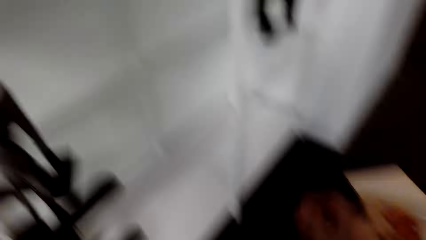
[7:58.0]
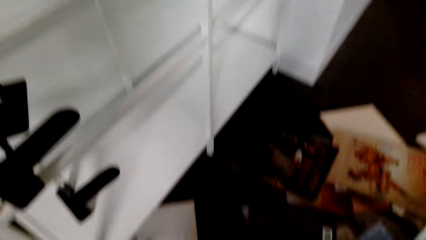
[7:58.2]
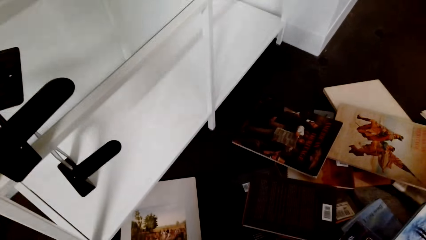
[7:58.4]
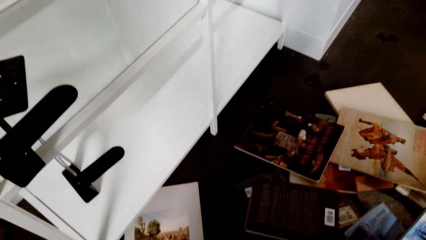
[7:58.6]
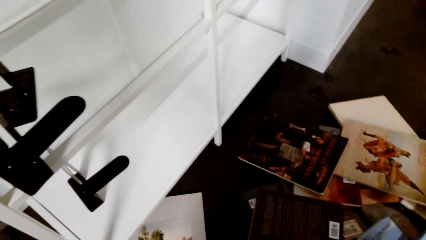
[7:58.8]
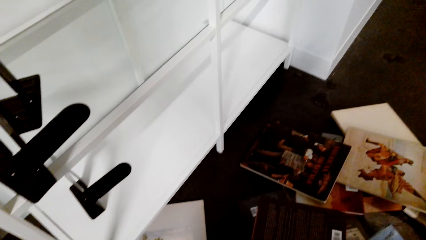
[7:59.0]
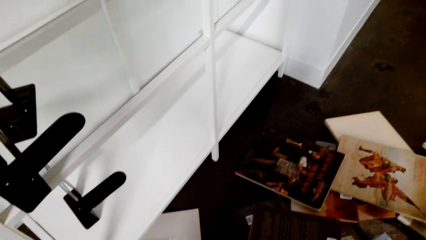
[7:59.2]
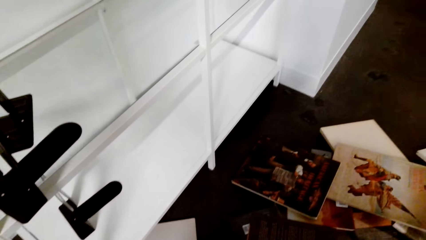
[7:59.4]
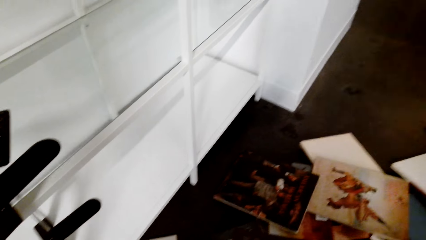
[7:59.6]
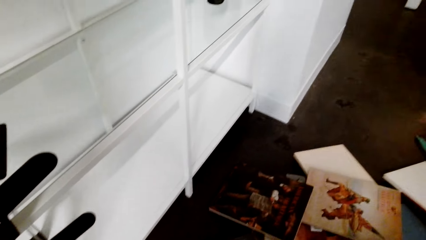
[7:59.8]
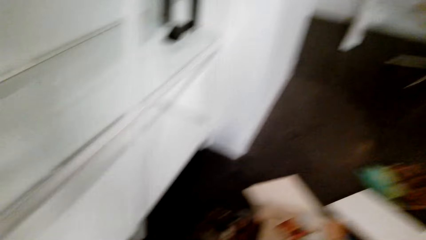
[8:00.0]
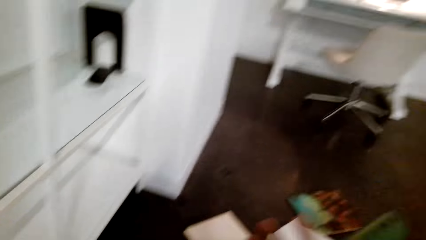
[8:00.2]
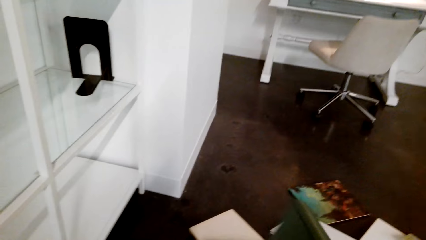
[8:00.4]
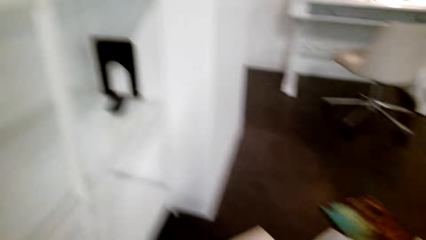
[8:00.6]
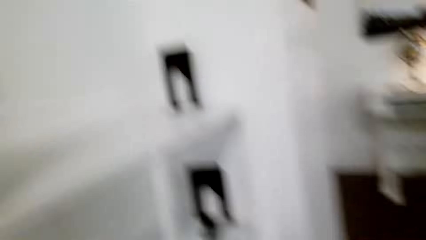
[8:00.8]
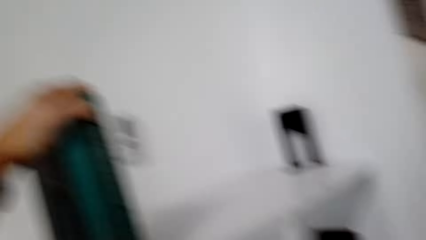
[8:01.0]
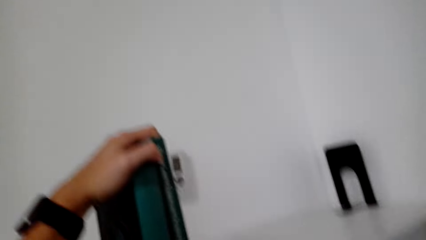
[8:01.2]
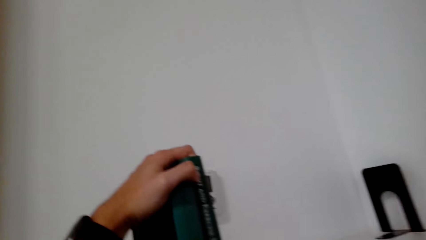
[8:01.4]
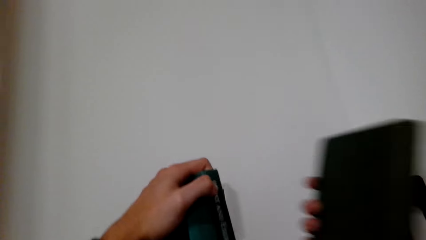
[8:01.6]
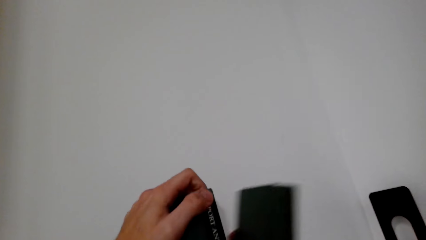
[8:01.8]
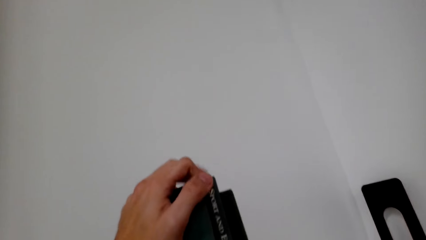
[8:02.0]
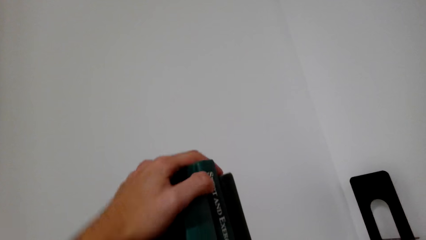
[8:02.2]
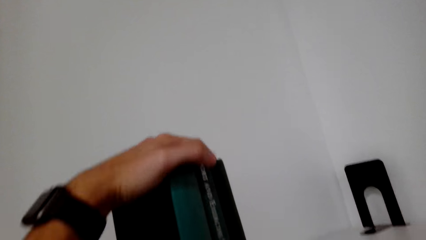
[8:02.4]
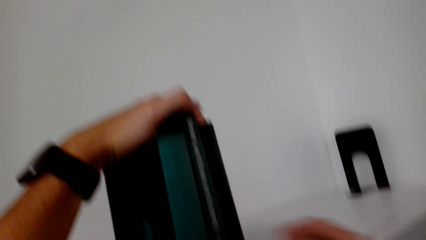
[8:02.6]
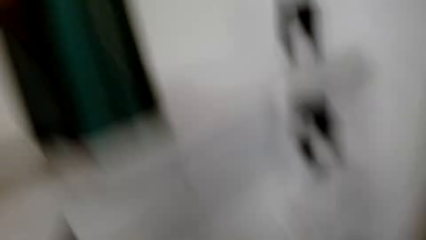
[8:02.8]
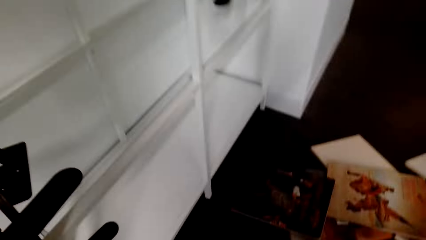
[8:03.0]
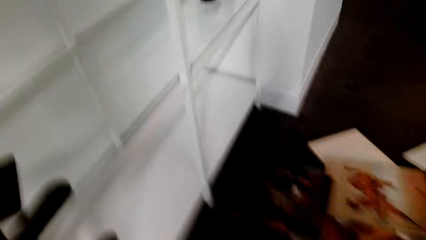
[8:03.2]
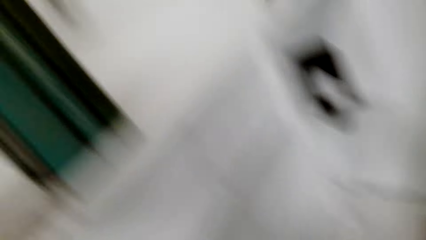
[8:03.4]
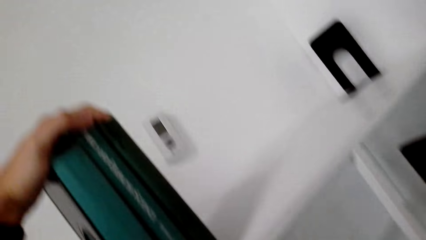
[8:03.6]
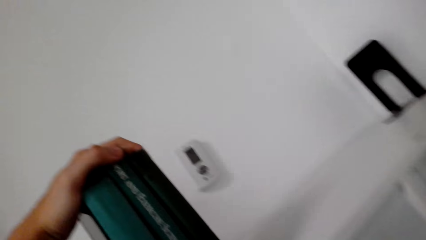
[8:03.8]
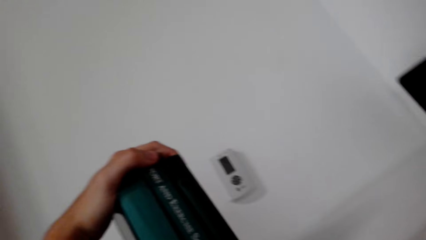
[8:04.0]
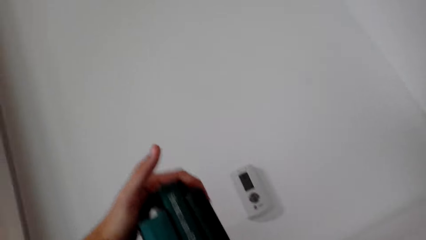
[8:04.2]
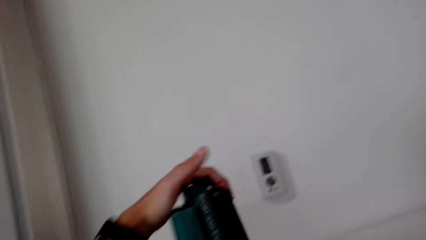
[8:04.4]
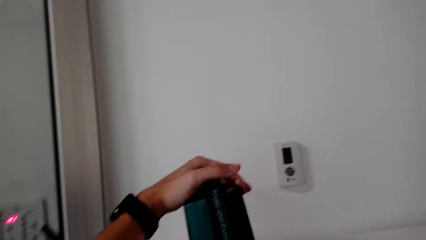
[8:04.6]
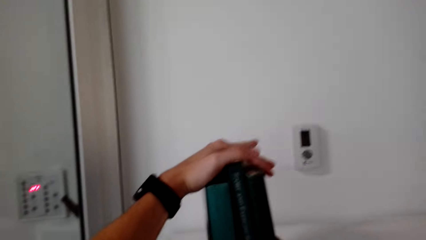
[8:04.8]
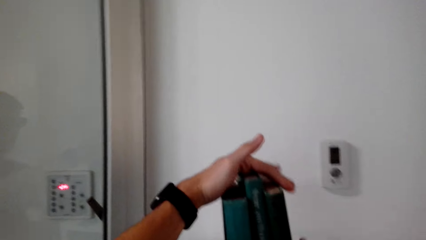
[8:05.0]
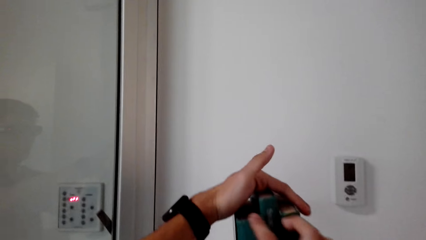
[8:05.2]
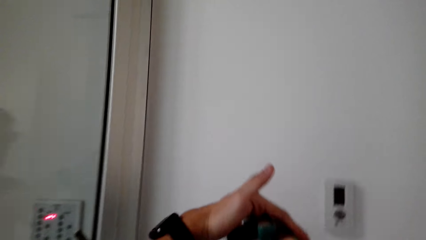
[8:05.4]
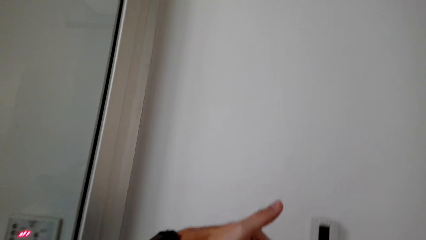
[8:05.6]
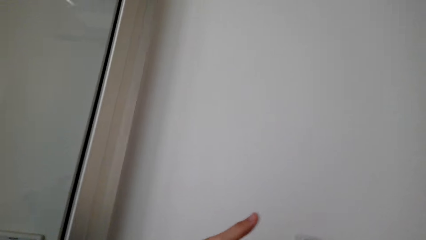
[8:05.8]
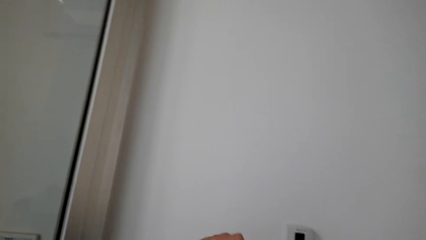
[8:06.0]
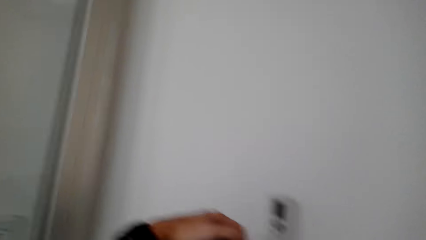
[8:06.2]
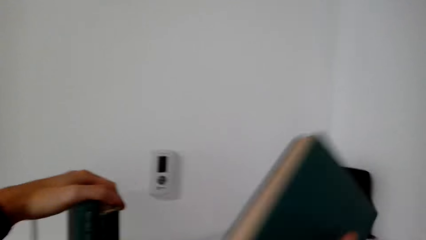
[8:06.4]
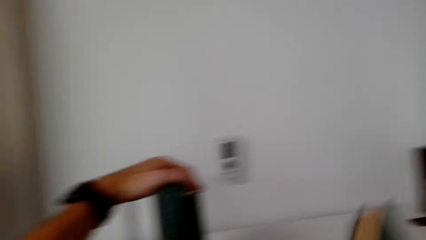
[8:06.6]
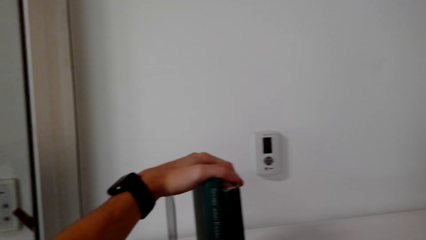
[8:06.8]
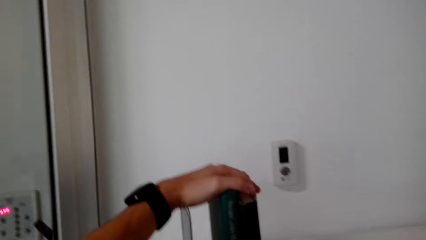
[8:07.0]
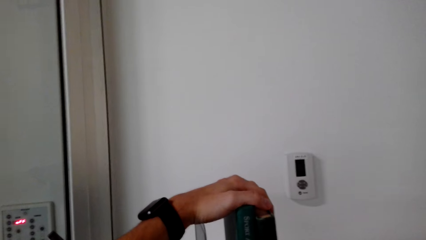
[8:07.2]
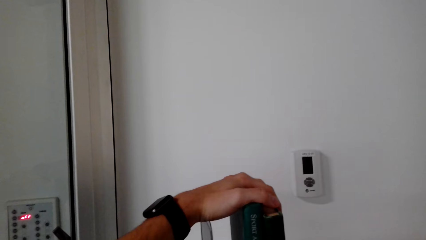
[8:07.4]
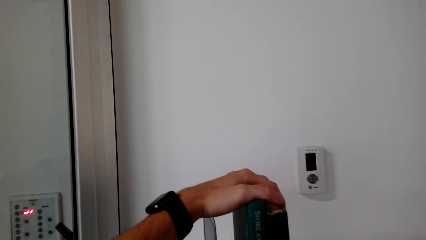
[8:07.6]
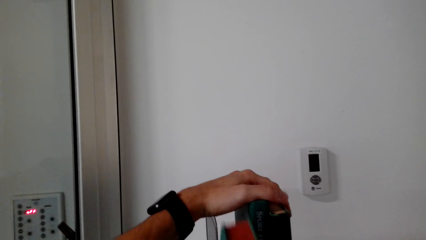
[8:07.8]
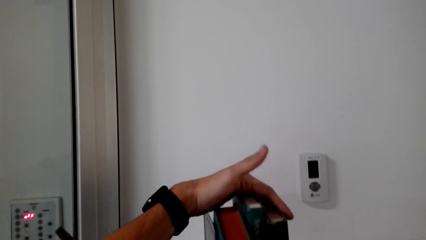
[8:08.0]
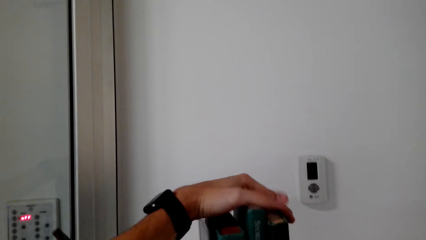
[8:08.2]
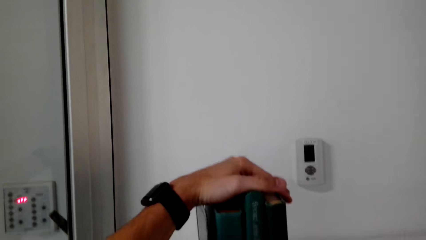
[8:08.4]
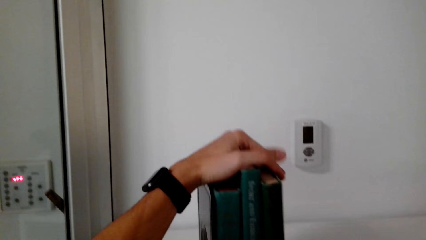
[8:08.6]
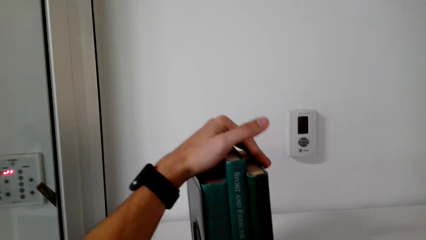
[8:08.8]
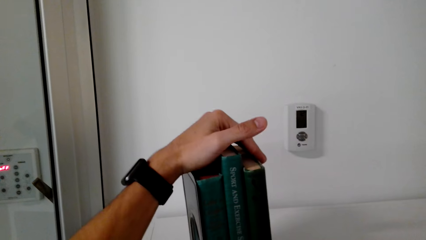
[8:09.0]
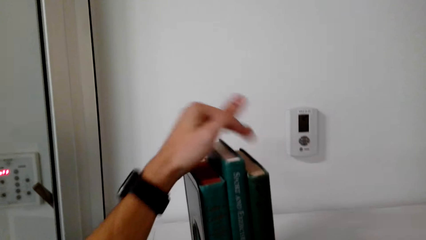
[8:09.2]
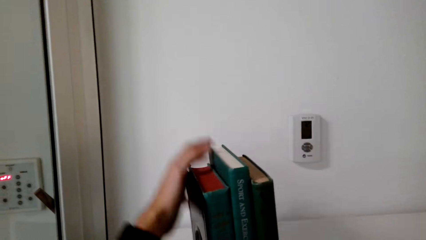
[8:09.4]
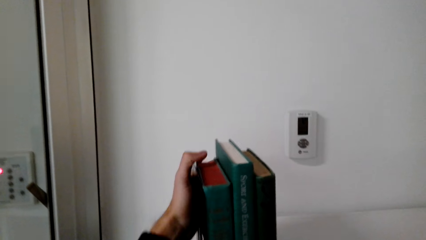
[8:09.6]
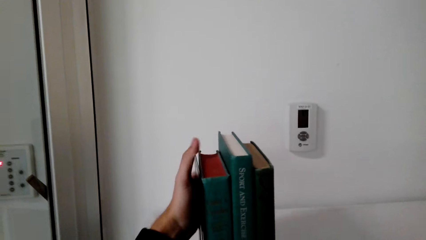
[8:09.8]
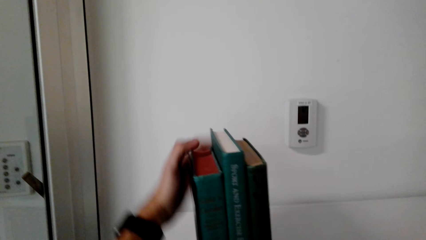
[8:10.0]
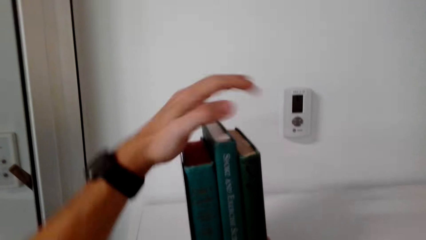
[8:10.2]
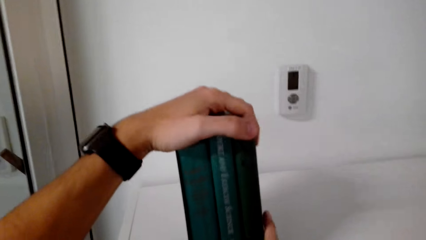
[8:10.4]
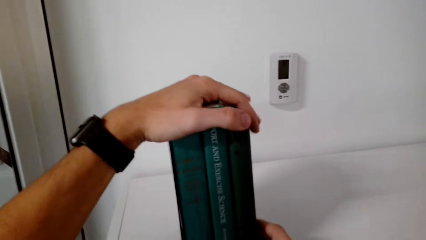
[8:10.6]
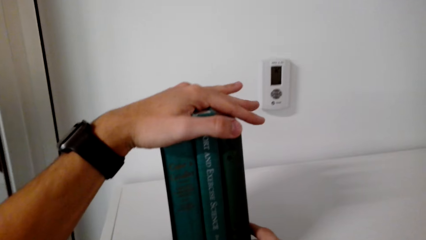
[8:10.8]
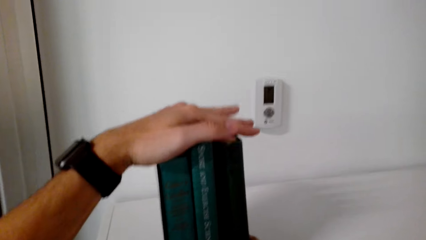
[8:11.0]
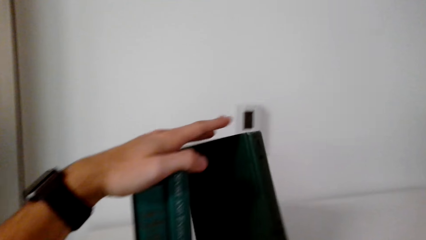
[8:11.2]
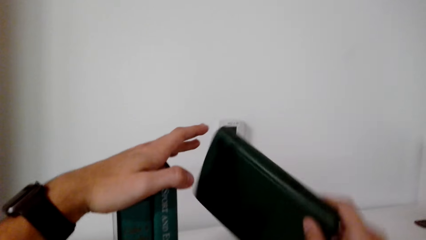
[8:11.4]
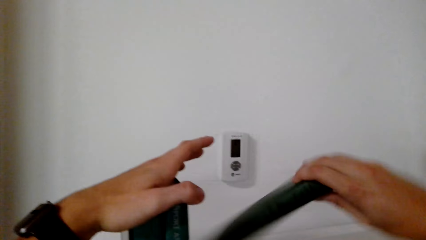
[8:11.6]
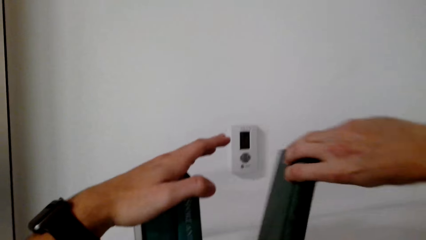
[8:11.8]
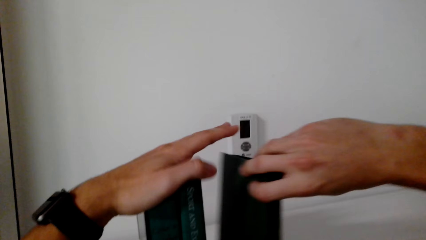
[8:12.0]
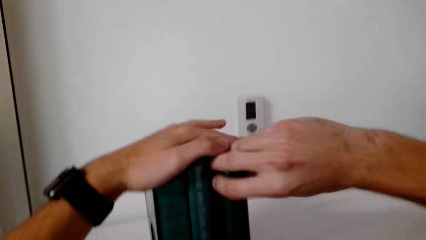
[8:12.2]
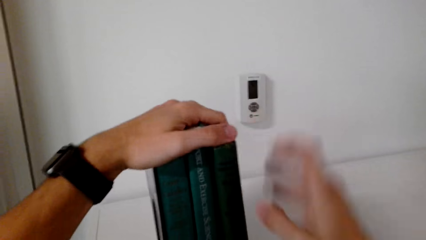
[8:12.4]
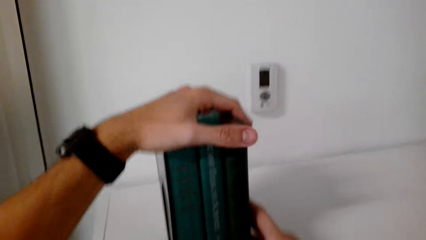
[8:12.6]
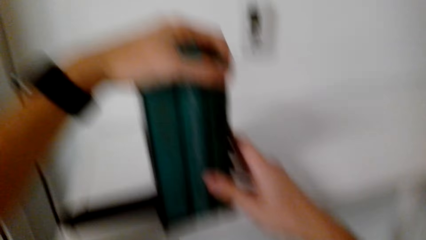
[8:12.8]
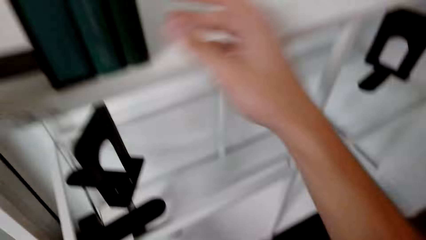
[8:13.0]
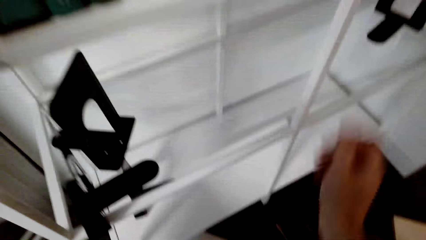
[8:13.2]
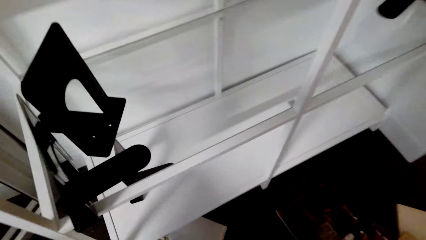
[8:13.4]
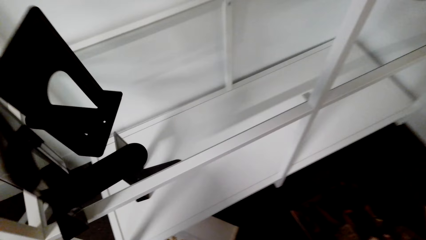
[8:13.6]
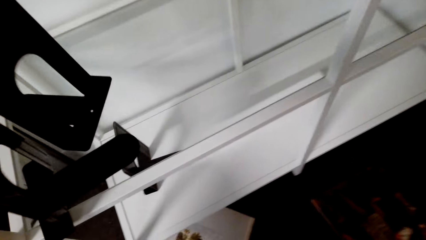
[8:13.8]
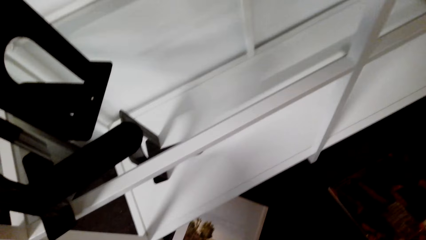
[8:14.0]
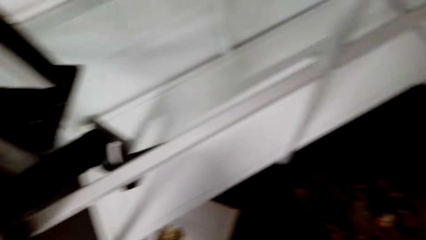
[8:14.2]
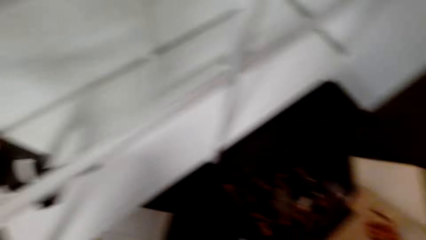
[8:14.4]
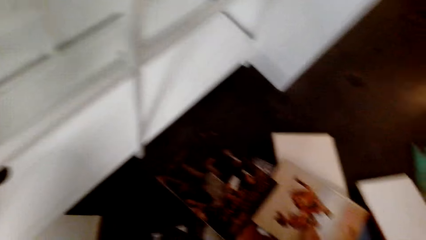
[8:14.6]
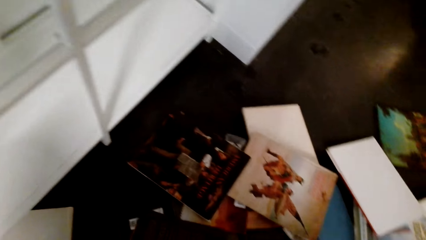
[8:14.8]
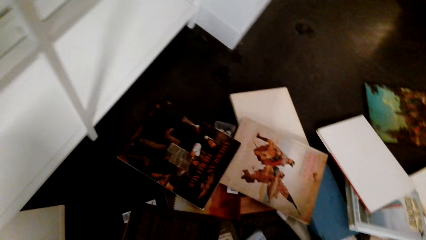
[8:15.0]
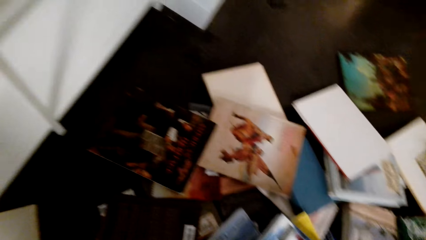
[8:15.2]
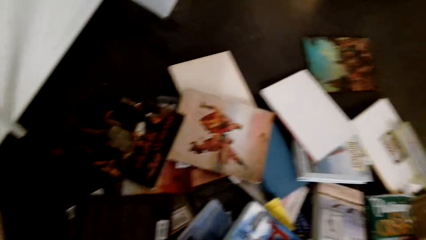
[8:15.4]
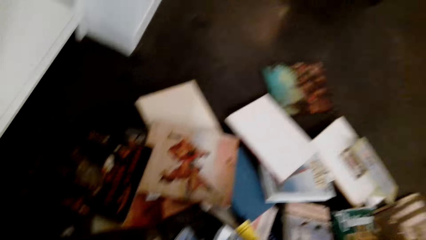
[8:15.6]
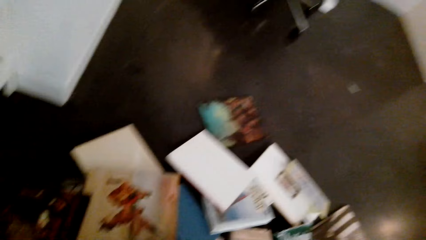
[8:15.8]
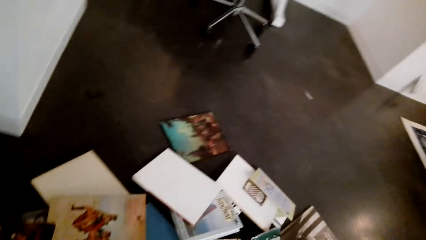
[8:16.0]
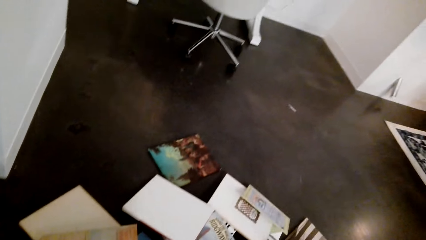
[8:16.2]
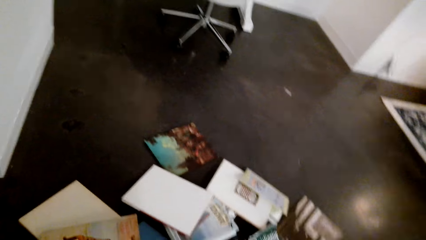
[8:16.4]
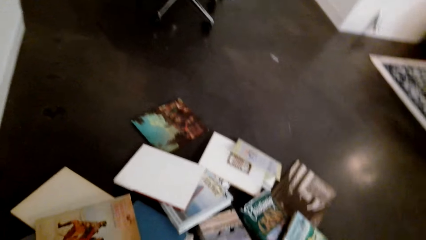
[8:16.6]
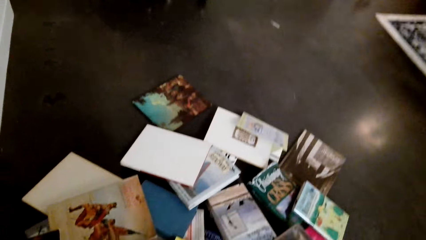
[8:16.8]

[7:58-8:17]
The camera wearer moves the bookend. They pick the book. They drop the book. They fix the books. They turn the book. They pick the book.
